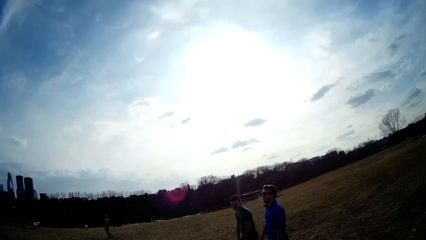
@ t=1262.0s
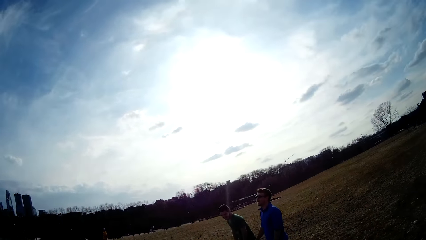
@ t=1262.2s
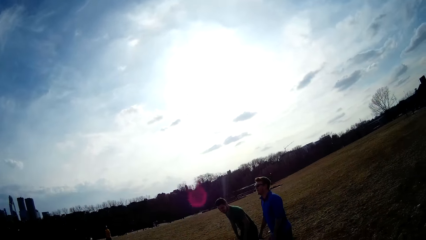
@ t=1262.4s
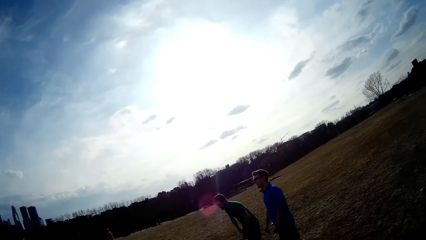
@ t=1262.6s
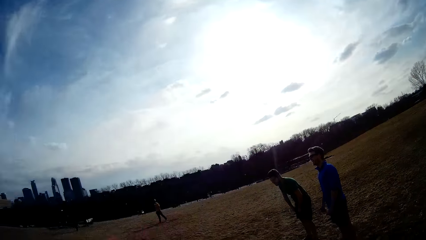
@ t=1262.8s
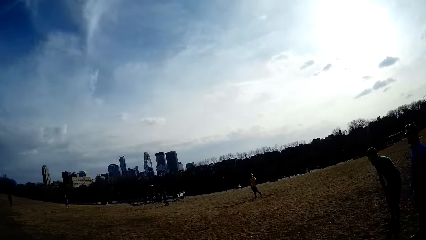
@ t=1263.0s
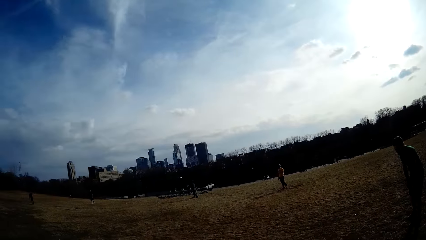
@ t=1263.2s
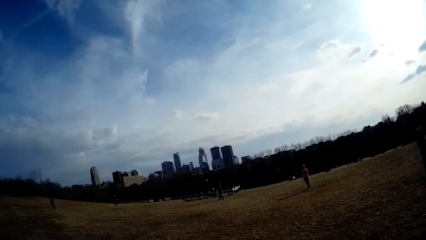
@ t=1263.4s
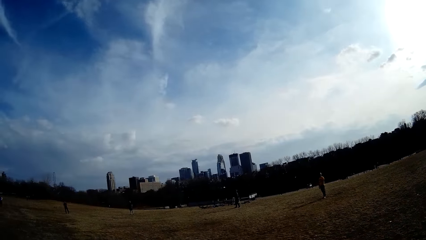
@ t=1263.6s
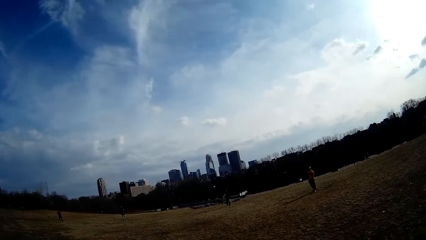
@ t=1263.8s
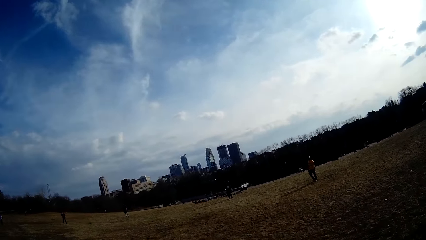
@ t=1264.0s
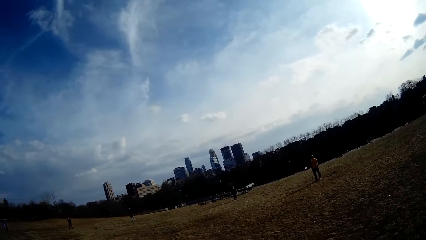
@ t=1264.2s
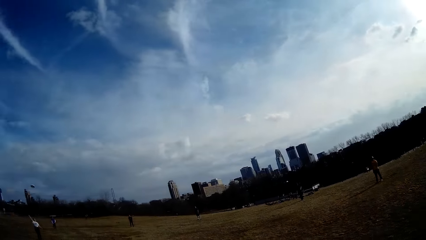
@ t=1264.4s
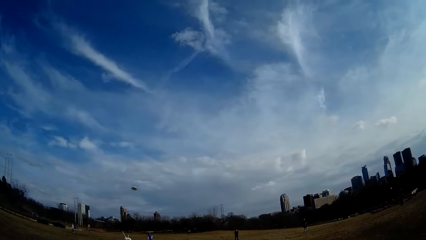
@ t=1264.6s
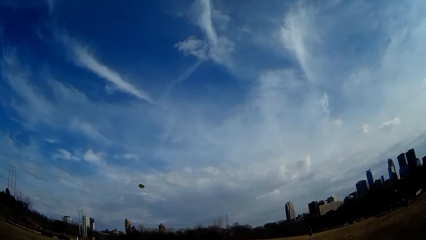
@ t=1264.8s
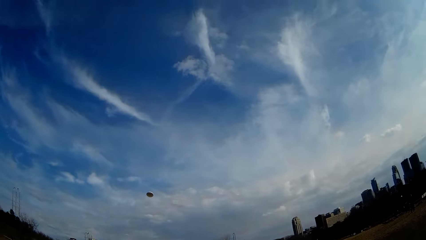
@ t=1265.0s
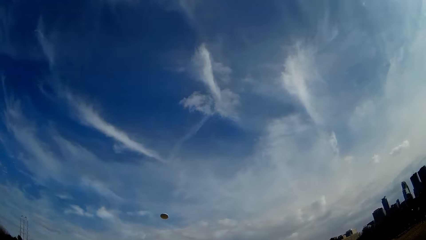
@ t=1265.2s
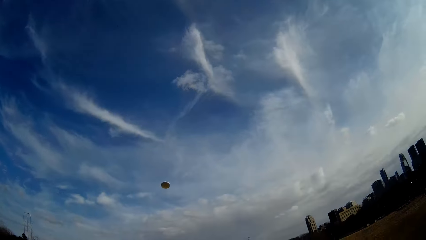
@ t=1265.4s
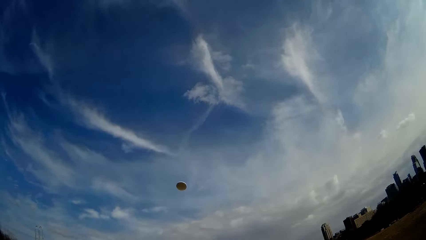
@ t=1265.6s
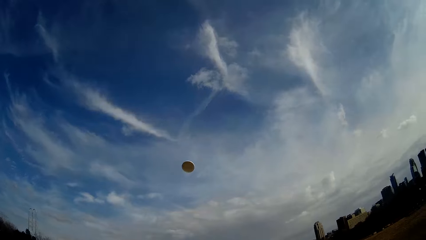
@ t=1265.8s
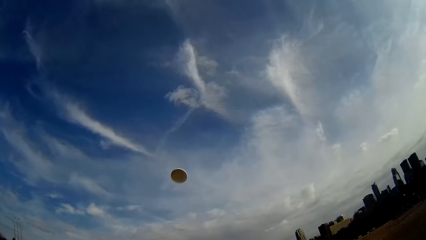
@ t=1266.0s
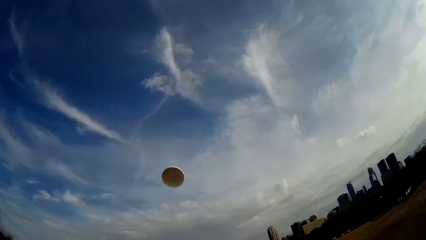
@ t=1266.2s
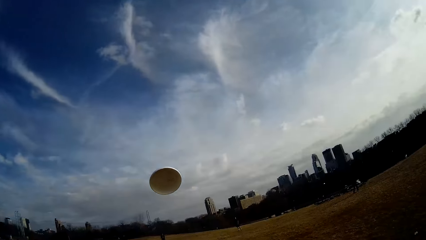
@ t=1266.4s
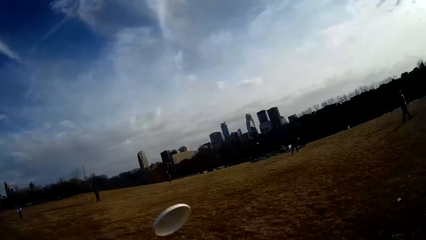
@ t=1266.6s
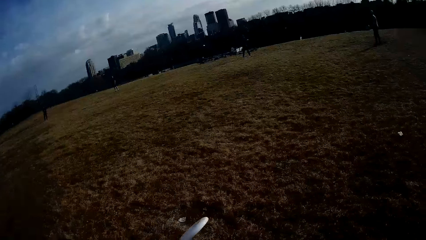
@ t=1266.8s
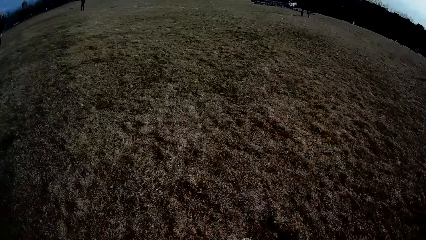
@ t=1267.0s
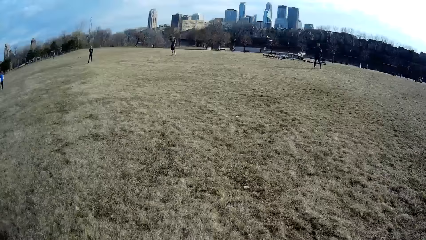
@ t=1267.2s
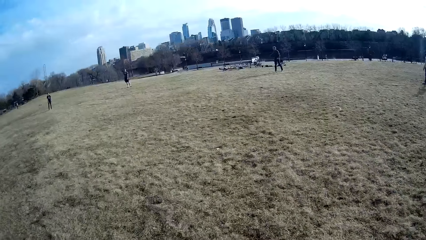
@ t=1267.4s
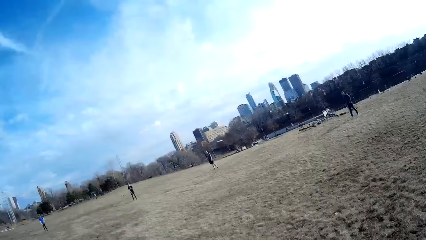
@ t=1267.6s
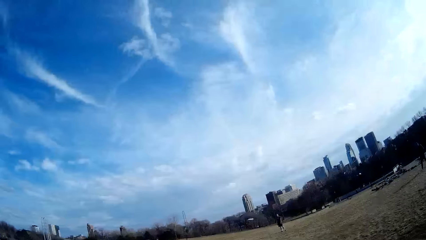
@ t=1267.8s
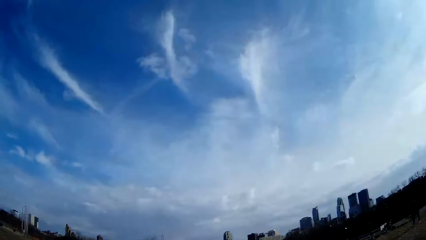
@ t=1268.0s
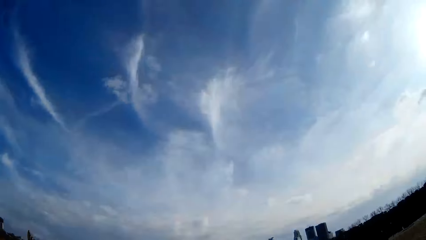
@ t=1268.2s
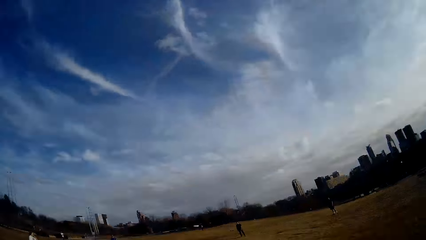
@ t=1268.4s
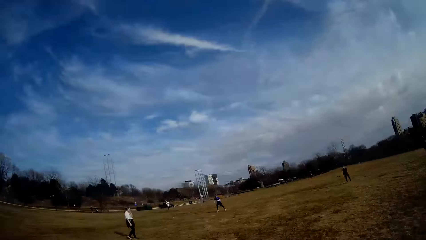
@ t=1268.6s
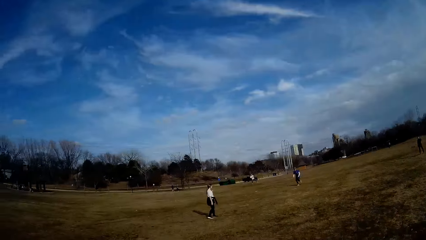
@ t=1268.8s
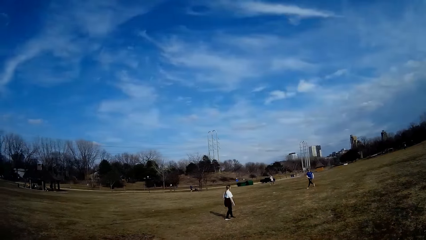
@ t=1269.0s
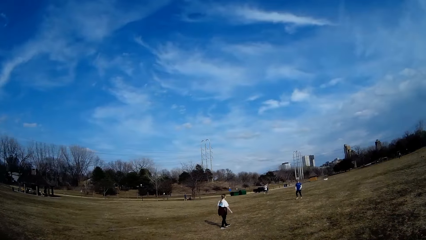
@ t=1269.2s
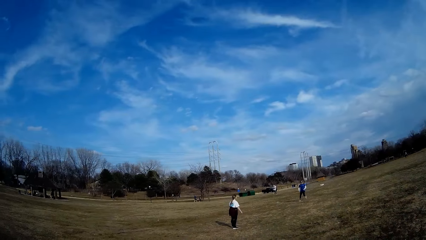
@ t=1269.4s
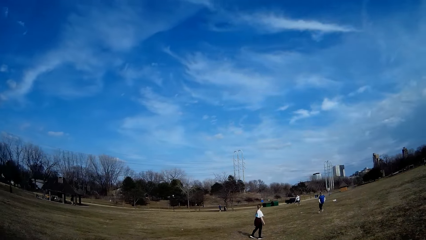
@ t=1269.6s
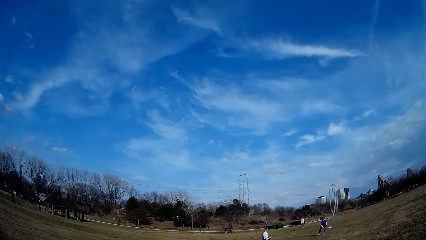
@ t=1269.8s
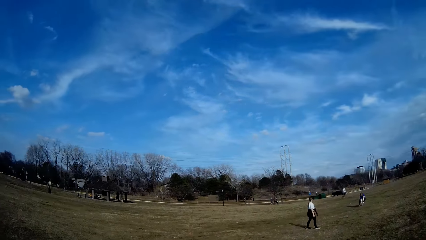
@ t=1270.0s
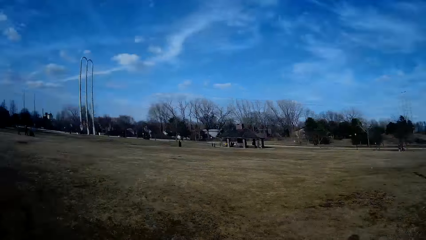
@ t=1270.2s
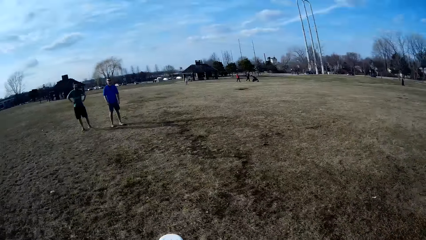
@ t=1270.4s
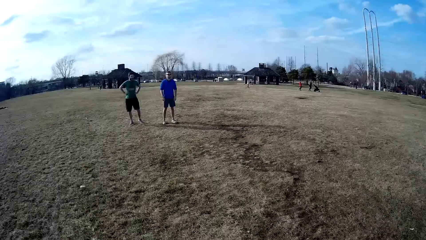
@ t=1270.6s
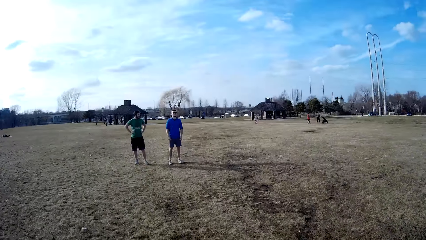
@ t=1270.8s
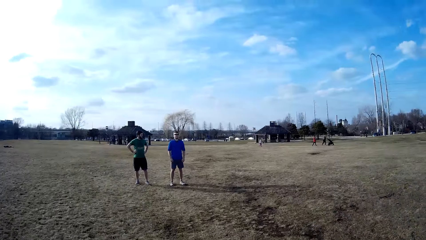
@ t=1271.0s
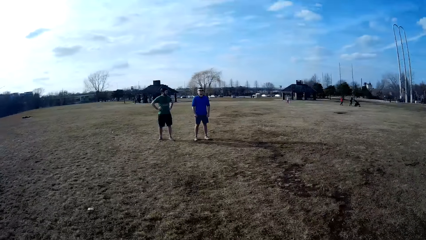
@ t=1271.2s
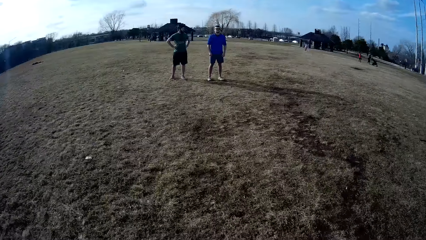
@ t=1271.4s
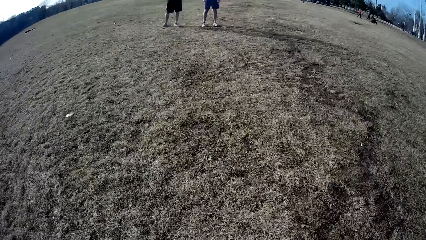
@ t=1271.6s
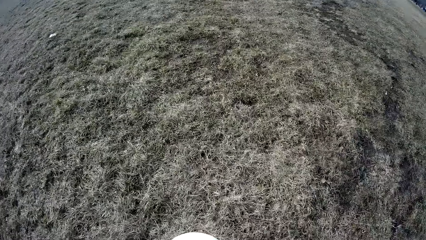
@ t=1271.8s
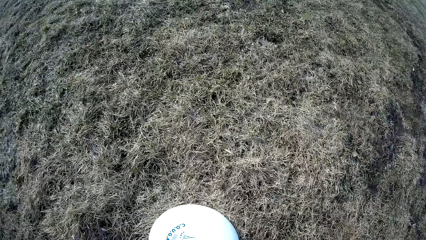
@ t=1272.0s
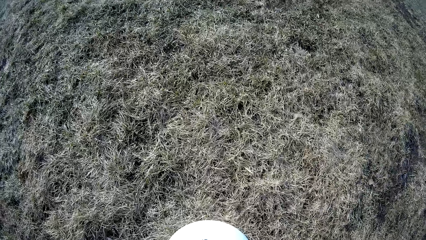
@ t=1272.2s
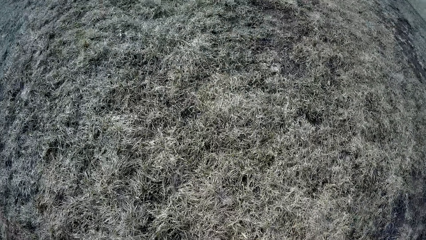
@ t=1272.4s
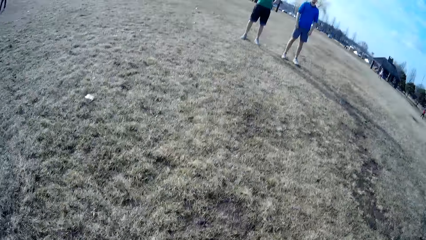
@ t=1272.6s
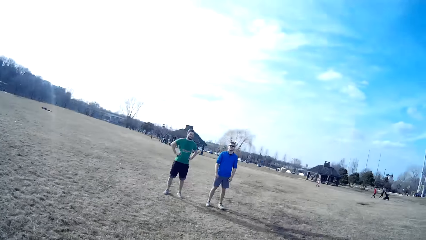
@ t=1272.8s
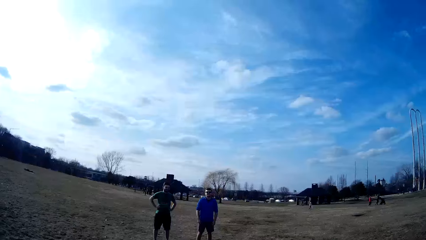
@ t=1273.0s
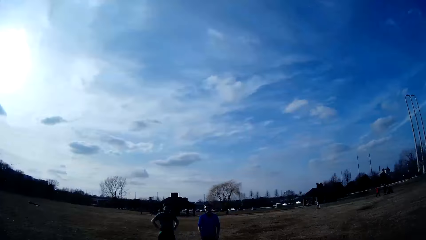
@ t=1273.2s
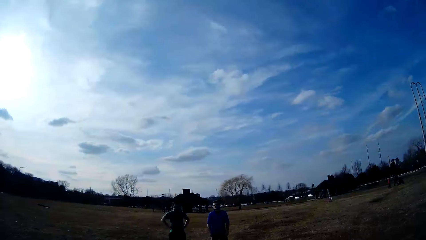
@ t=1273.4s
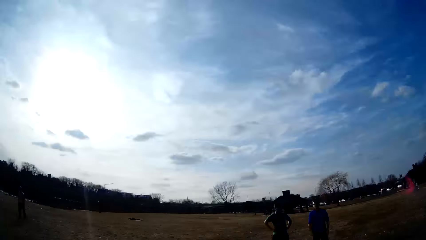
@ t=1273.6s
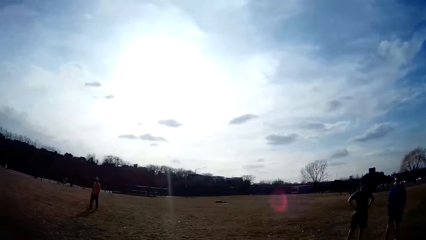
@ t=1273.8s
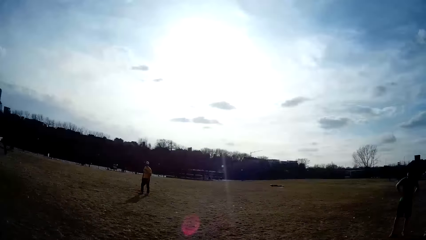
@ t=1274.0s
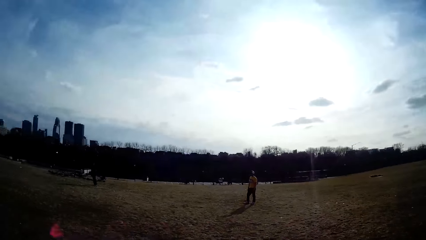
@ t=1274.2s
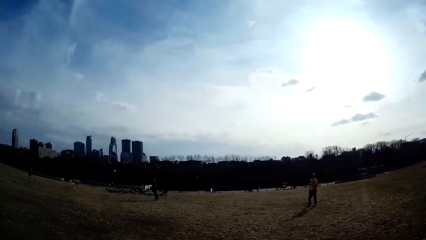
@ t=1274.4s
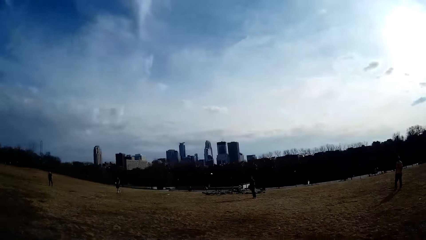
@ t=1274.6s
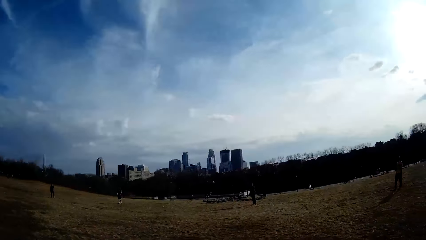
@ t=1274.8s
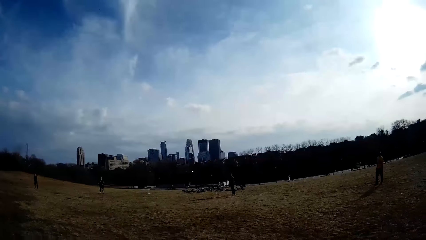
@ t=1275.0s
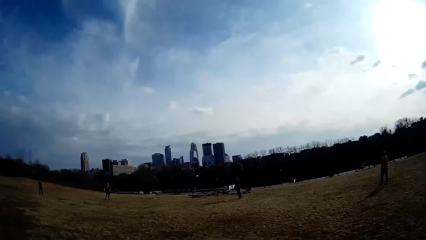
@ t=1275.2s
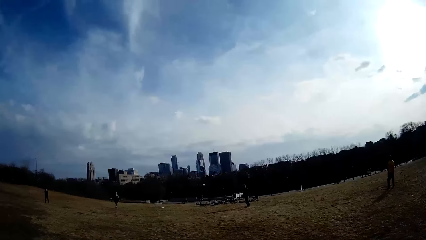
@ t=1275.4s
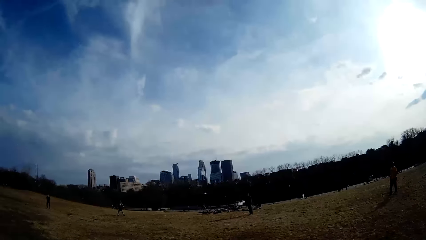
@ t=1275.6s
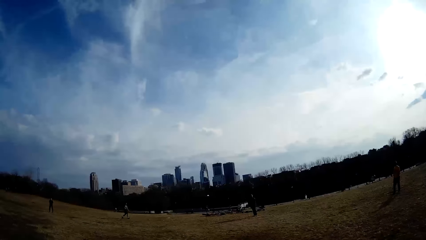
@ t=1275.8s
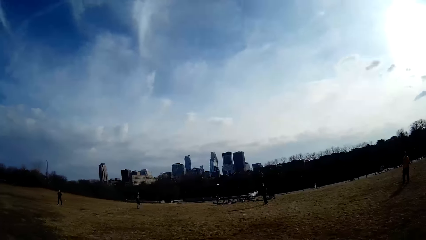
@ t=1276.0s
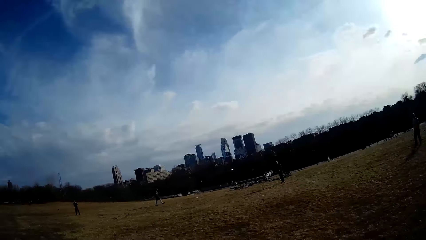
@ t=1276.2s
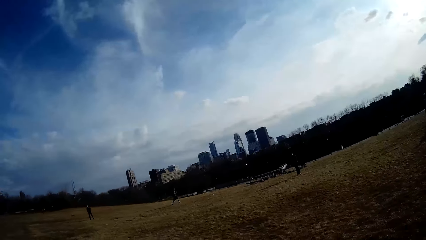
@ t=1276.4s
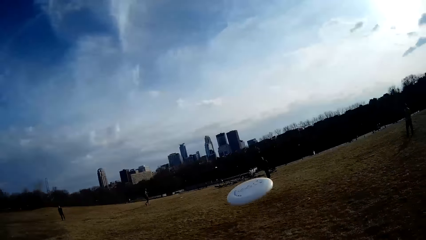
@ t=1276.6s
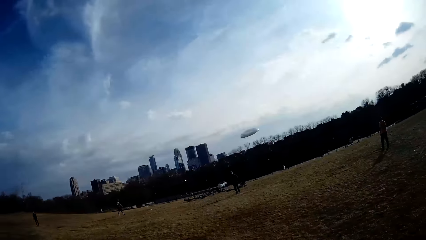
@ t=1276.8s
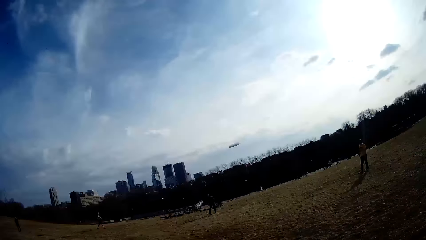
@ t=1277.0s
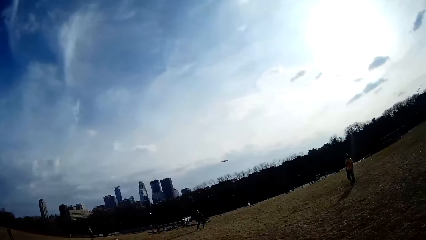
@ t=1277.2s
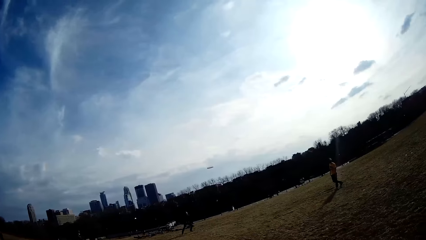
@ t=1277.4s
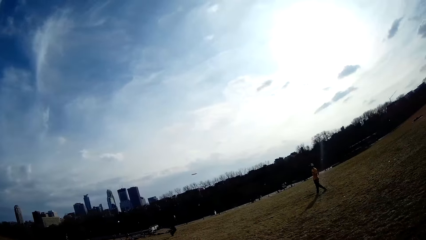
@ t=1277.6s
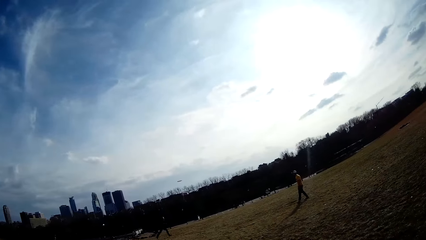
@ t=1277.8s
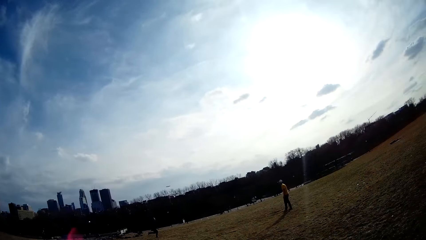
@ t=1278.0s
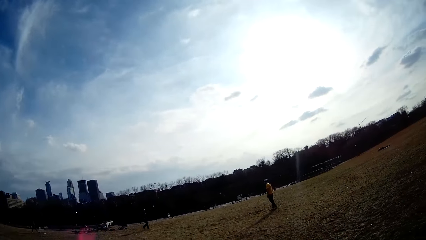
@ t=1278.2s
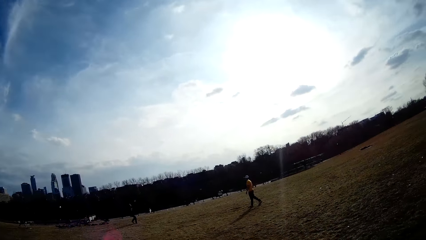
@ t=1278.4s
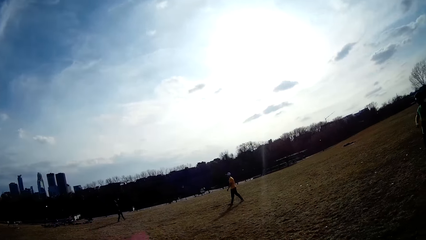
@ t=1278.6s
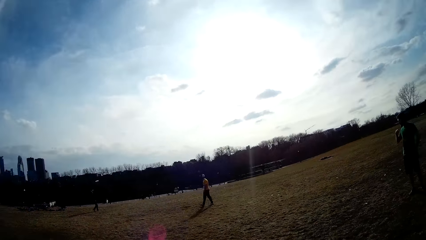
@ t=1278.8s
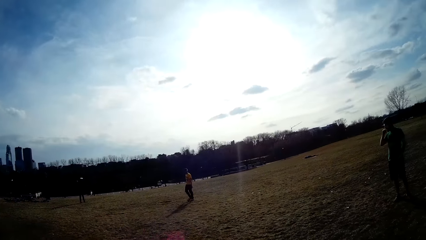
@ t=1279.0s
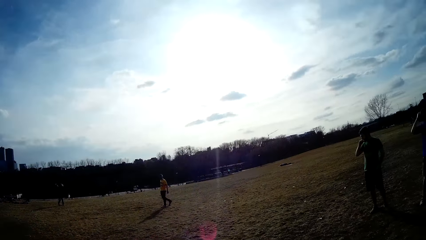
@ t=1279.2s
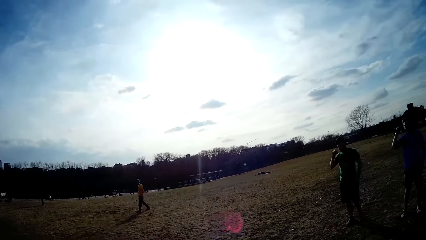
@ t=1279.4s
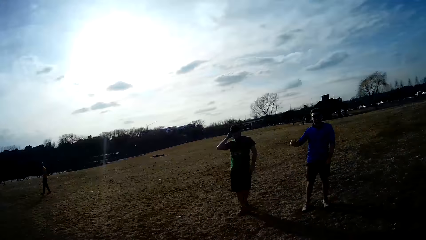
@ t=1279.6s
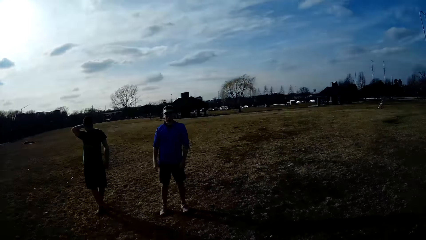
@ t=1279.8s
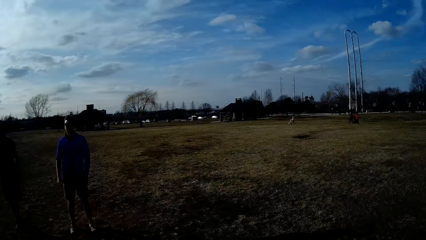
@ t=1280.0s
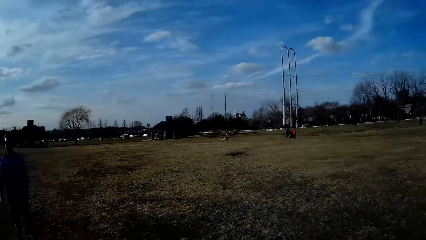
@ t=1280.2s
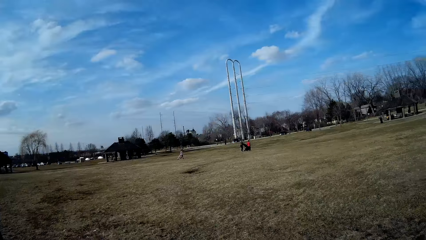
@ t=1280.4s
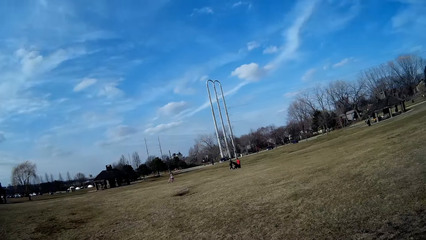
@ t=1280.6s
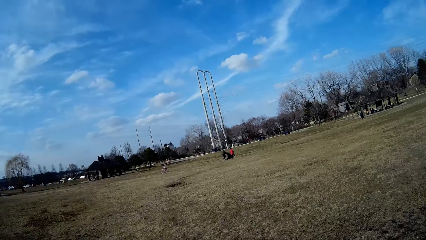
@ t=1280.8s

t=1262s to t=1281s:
A woman throws the white slate. A man makes for the white slate in the air. Another man swings a bat. The first man catches the white slate in the air. The camera wearer looks around the playground. They throw the white slate in the air. A third man catches the white slate in the air.
